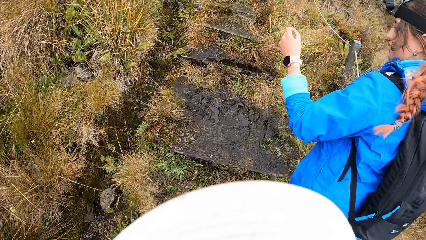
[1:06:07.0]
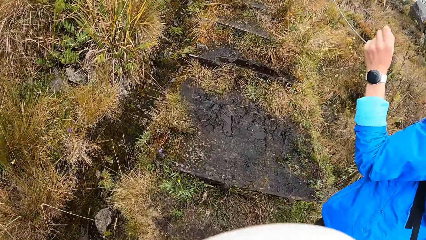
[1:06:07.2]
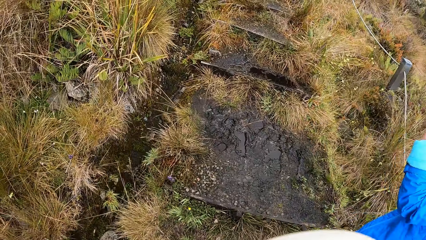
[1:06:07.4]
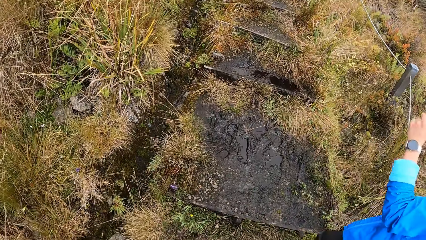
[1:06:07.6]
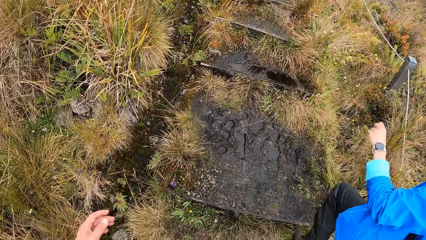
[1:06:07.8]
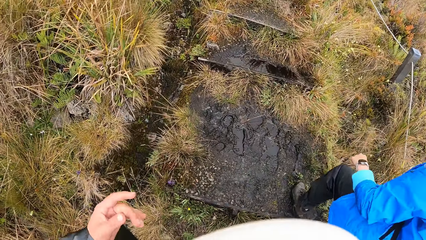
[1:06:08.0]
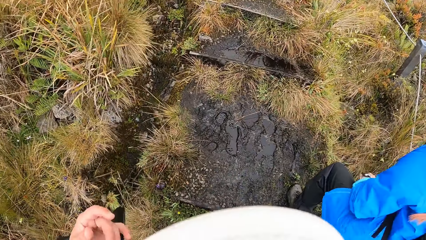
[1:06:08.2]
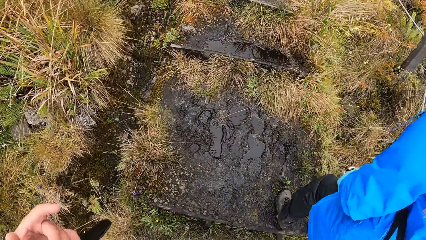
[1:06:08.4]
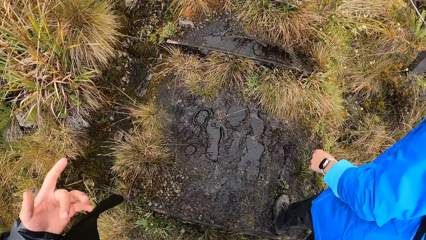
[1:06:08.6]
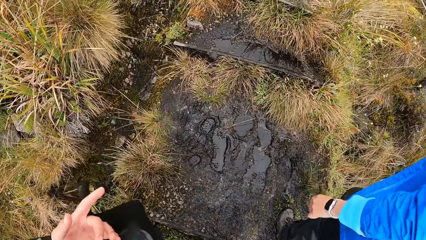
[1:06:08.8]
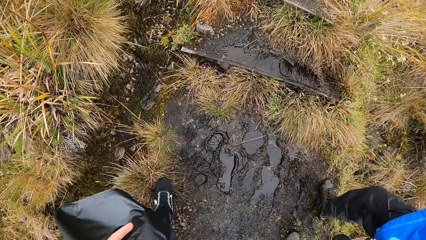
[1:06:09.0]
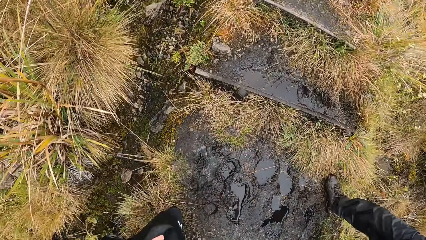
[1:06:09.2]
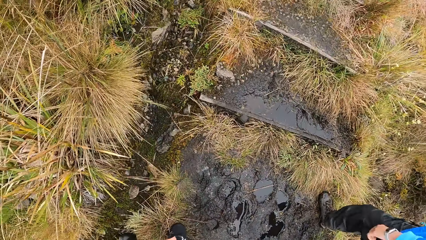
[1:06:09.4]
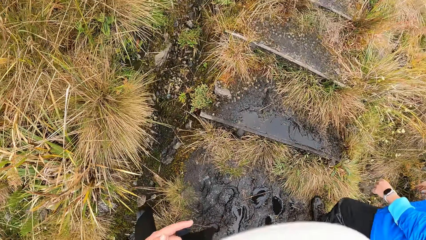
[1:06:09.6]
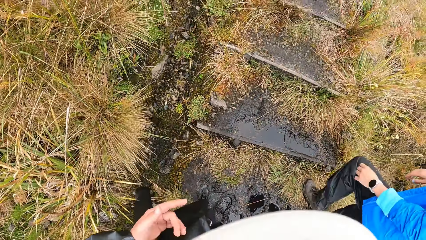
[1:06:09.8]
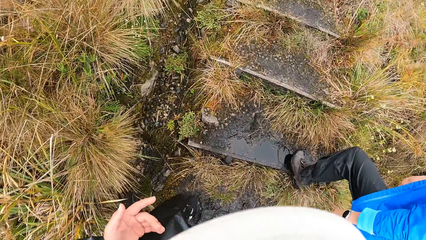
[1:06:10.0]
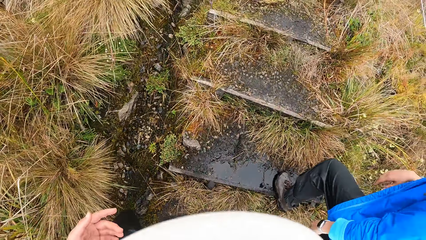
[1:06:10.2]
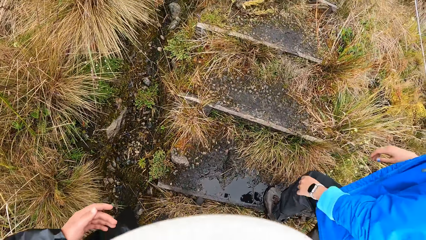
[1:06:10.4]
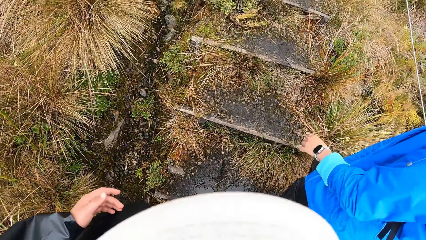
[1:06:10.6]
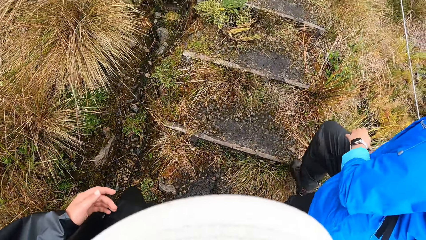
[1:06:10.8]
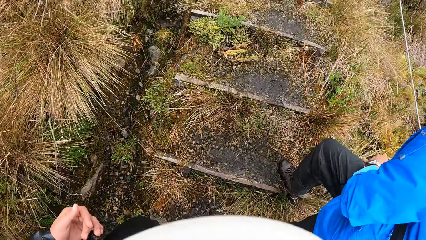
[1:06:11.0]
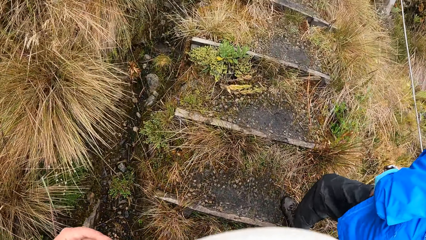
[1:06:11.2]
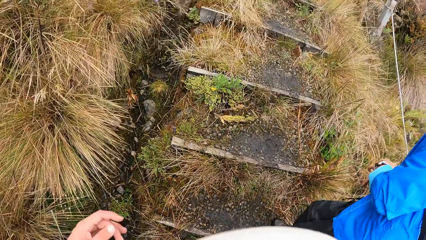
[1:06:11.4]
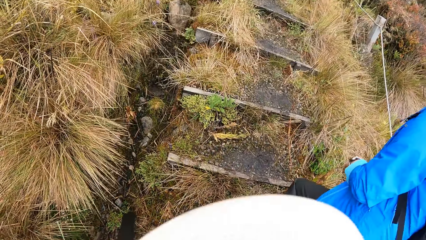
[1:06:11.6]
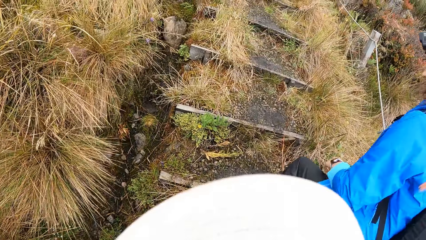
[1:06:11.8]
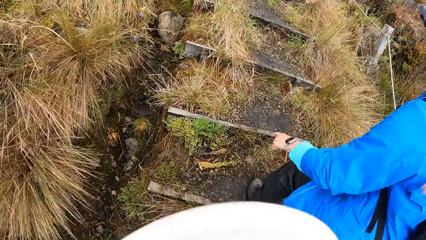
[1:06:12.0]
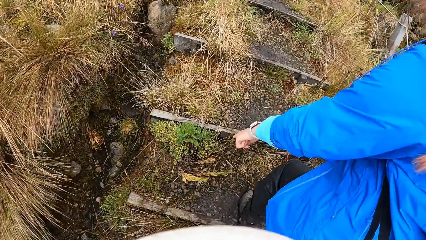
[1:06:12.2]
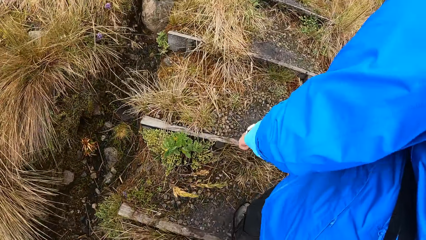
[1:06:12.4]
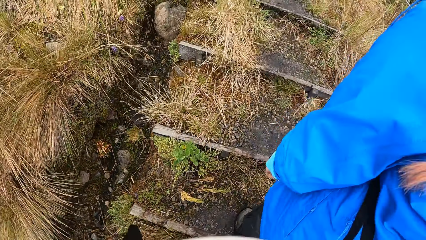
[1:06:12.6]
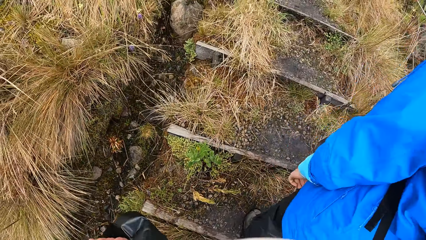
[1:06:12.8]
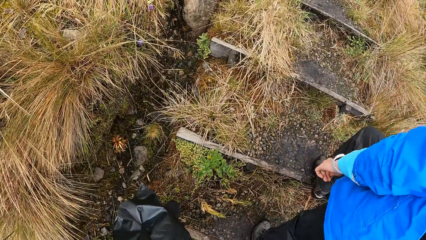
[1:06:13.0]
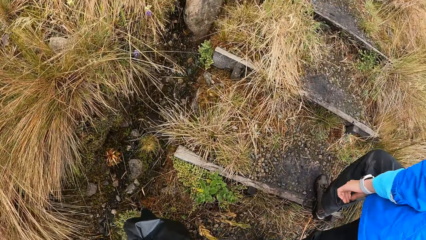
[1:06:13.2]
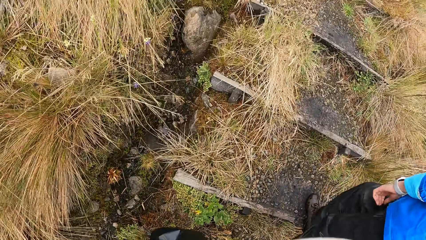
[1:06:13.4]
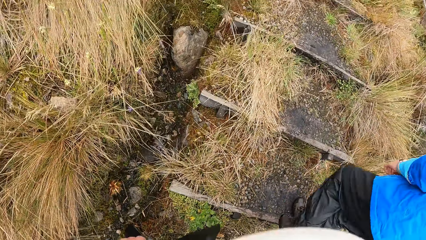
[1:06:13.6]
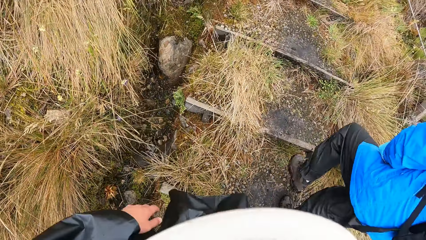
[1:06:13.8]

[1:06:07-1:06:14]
The camera wearer interacts with a woman.

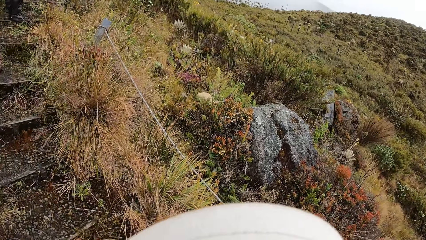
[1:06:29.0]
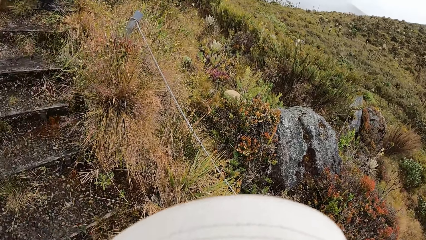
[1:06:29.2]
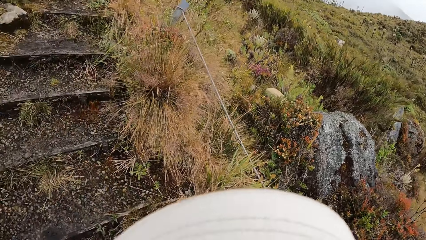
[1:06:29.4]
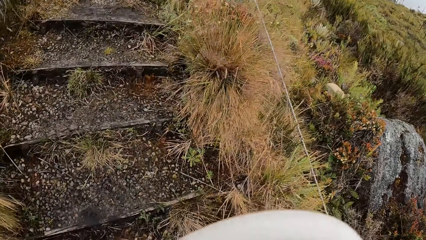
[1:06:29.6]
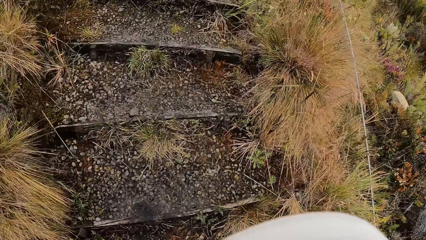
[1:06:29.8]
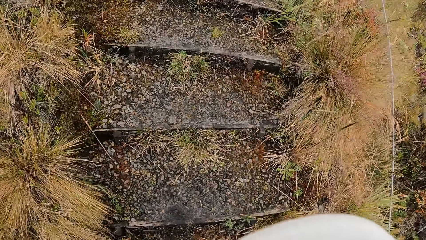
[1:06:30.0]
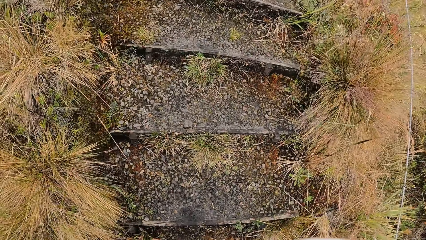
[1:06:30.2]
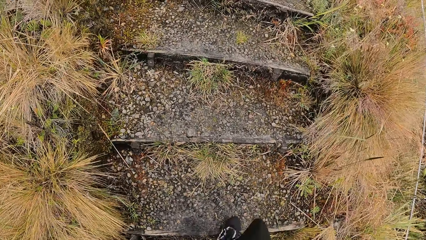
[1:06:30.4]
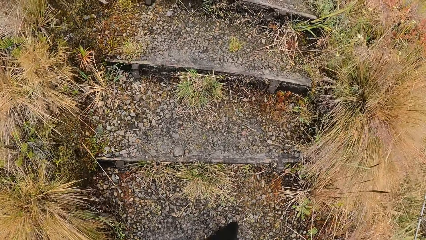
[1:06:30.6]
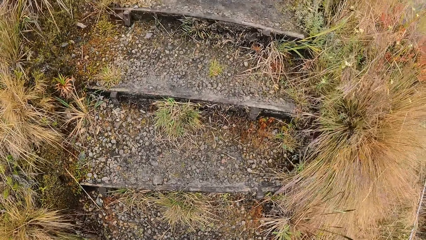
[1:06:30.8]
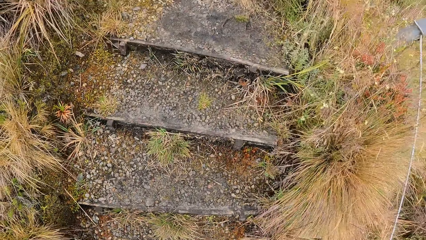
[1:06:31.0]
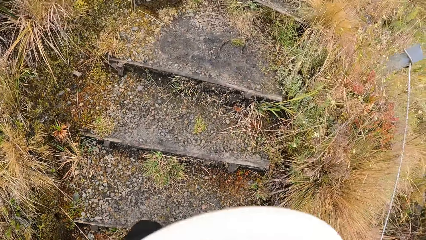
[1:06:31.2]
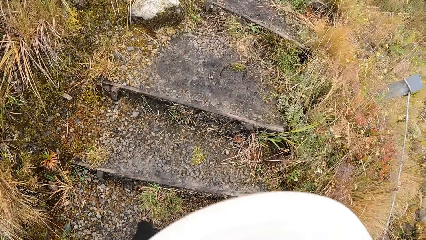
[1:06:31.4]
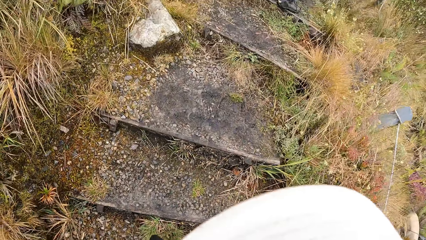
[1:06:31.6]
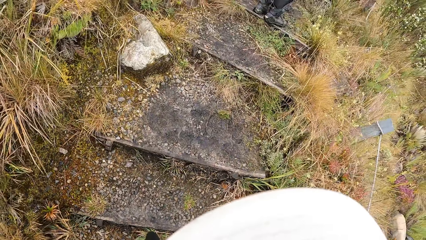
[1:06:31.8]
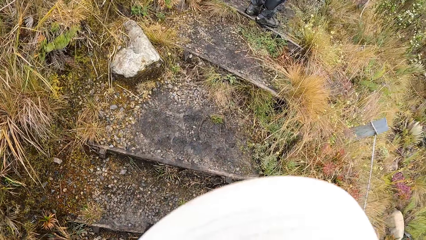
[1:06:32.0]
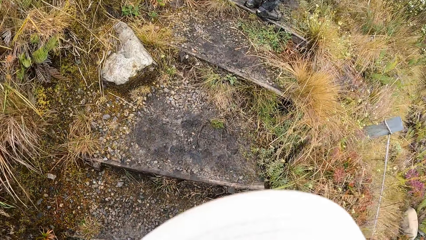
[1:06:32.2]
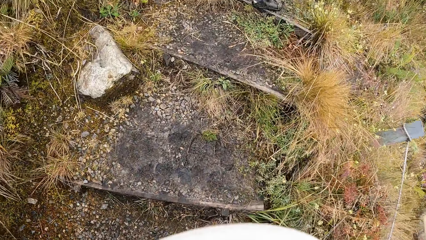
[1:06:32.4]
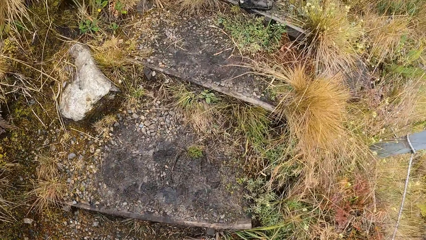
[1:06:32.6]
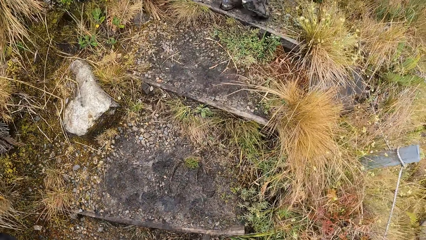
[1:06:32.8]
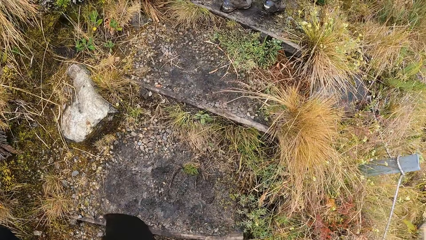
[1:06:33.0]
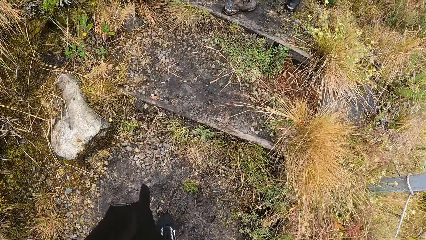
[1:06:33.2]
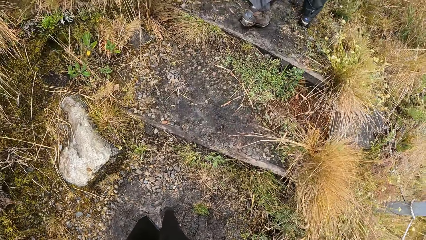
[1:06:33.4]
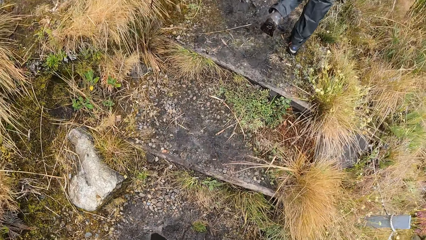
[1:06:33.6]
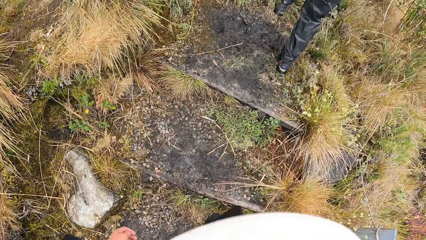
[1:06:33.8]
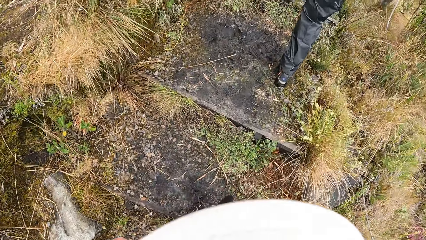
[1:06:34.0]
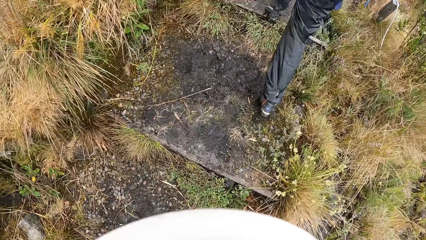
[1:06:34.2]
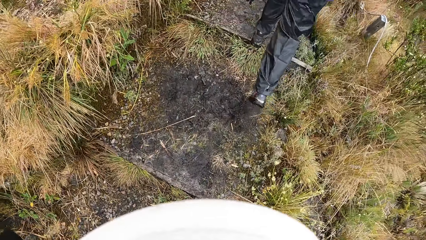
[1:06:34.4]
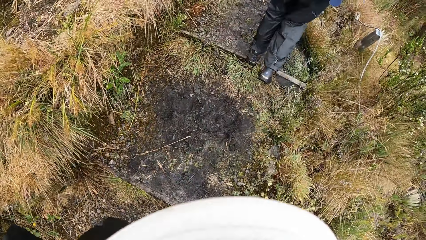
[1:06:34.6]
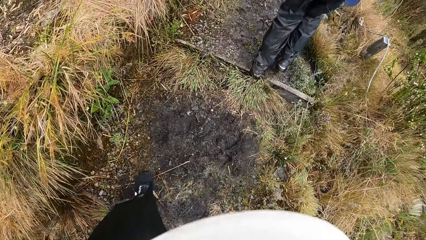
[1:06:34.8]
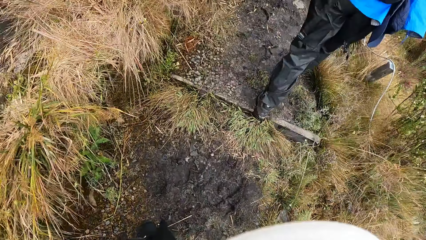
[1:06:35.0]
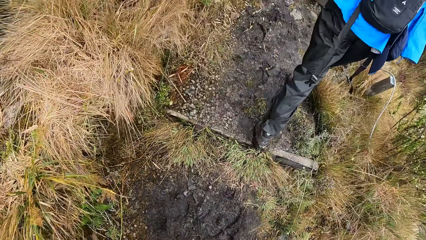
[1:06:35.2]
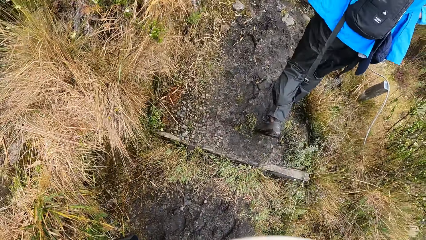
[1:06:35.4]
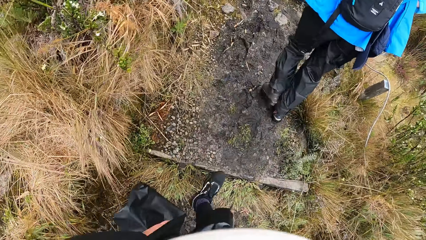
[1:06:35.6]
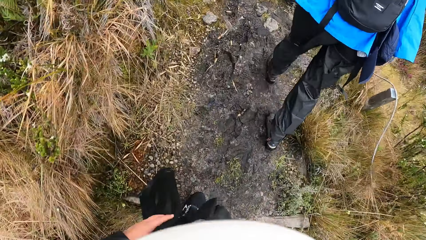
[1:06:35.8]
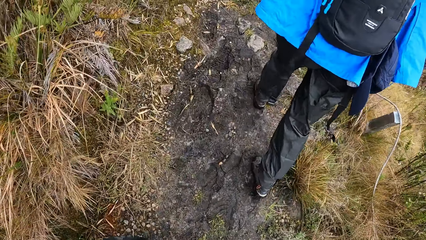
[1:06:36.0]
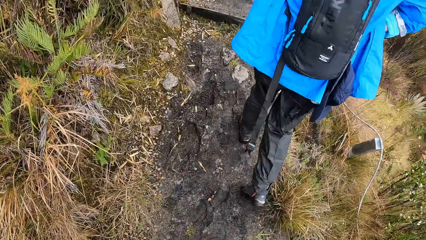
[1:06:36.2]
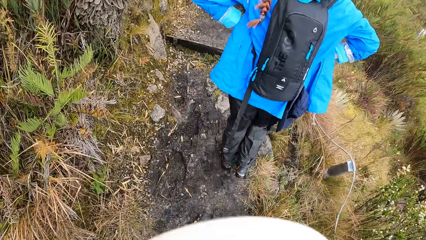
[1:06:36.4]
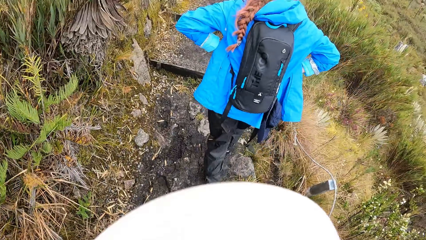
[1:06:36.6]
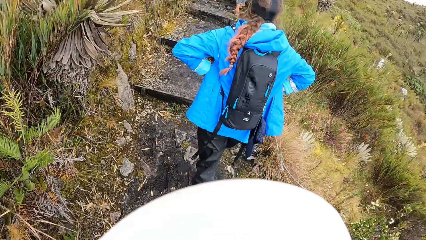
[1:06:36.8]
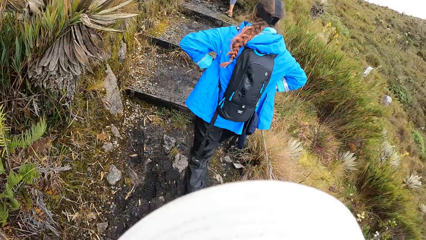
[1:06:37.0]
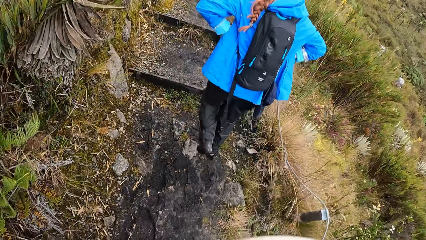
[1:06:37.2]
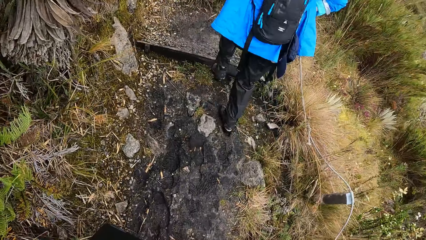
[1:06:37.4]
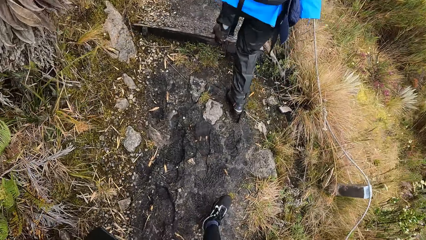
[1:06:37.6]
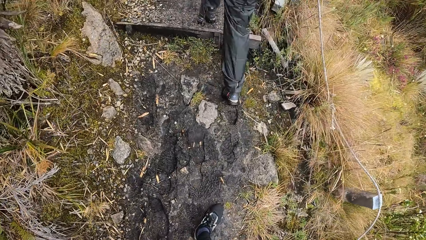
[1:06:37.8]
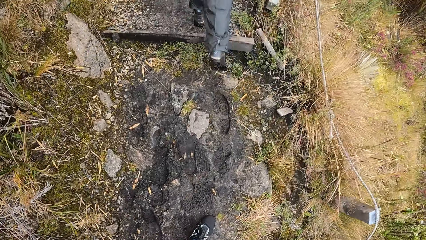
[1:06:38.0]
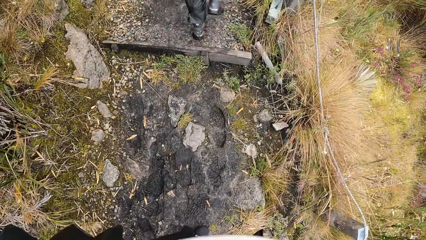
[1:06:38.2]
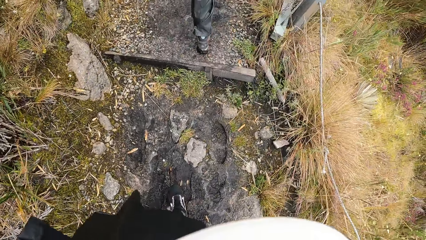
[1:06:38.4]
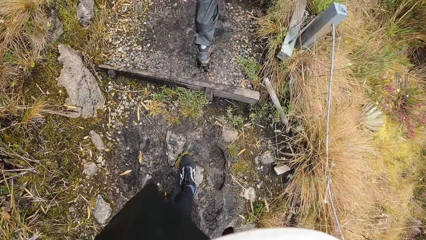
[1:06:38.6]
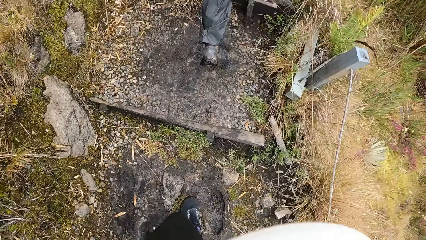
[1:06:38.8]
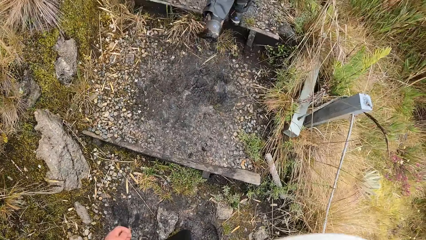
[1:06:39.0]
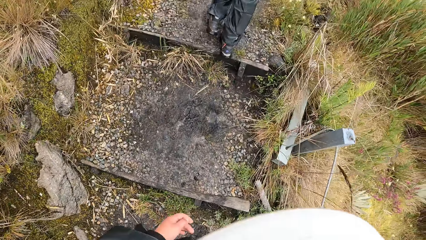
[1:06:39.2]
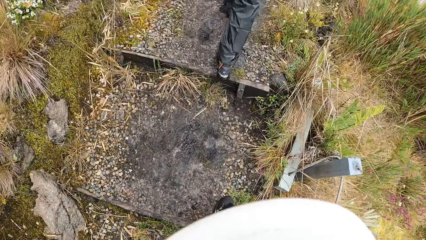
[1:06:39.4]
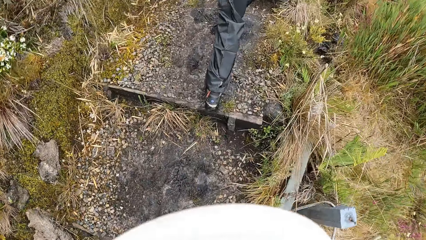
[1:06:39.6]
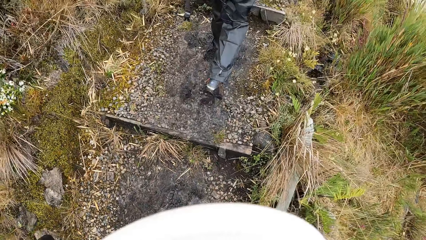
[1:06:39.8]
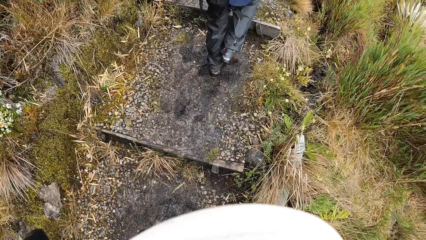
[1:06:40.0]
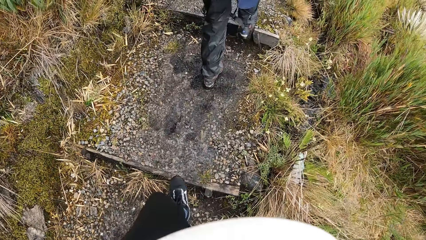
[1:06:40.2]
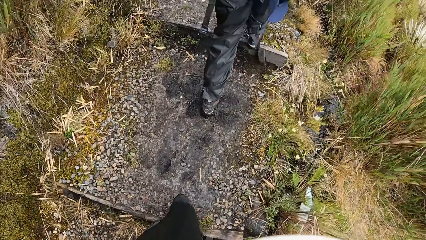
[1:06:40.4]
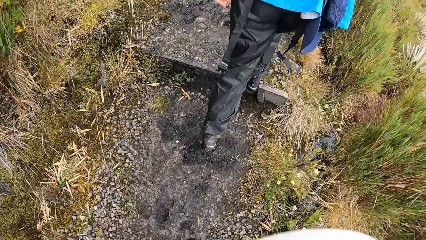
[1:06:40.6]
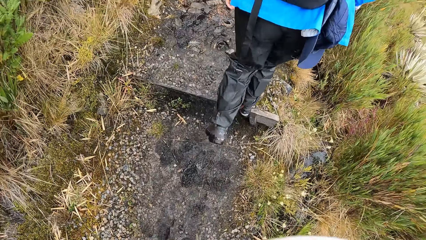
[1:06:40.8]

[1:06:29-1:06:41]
The camera wearer walks up the mountain on the path.
